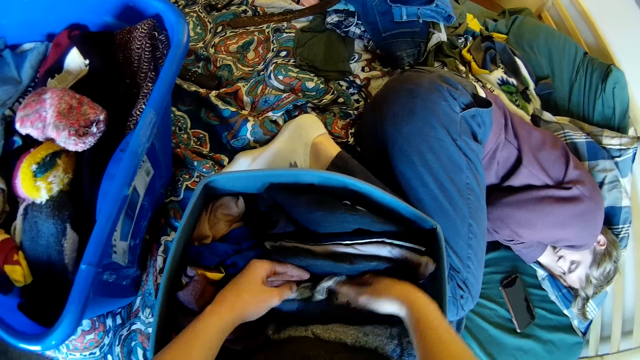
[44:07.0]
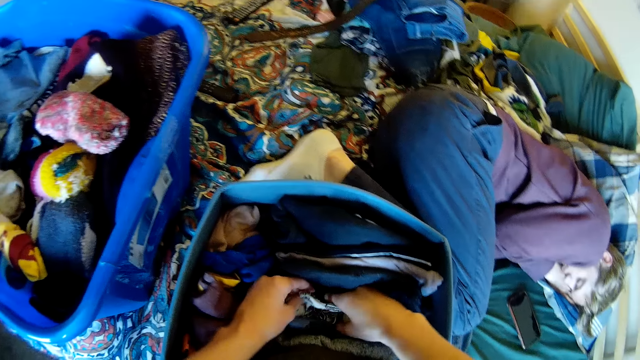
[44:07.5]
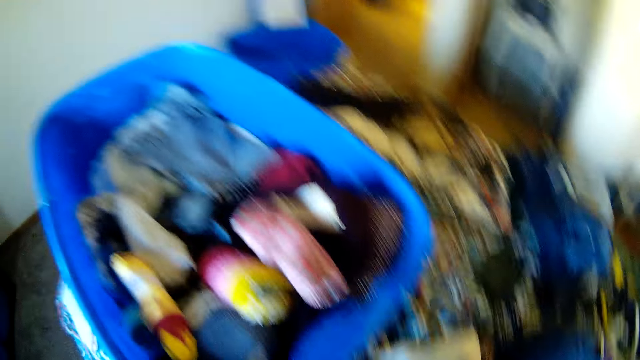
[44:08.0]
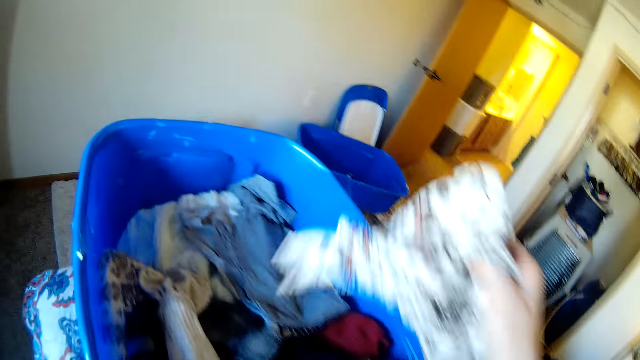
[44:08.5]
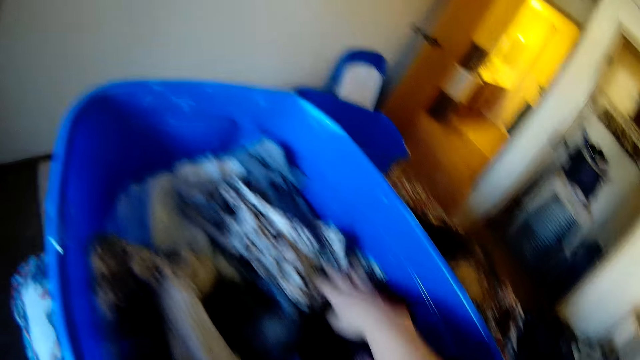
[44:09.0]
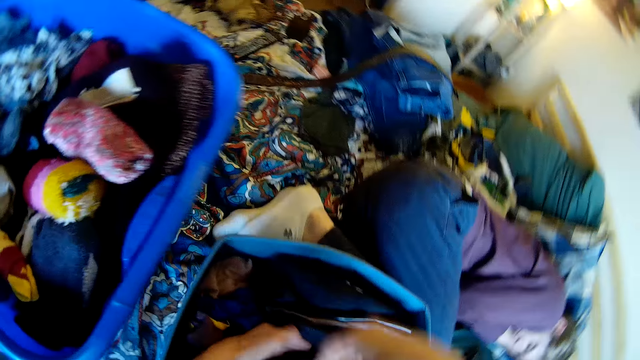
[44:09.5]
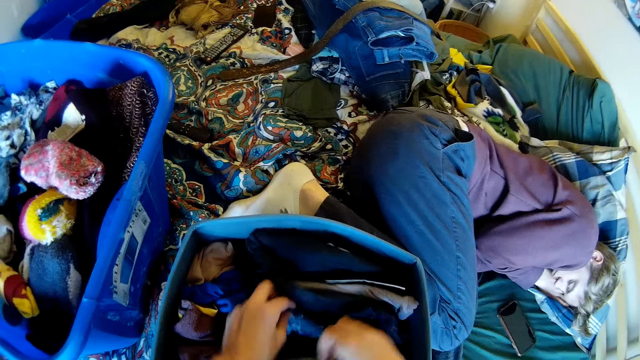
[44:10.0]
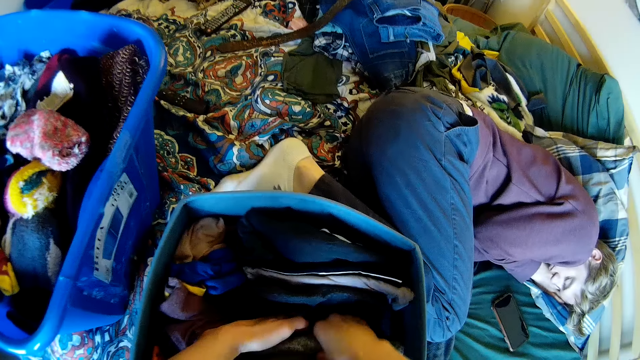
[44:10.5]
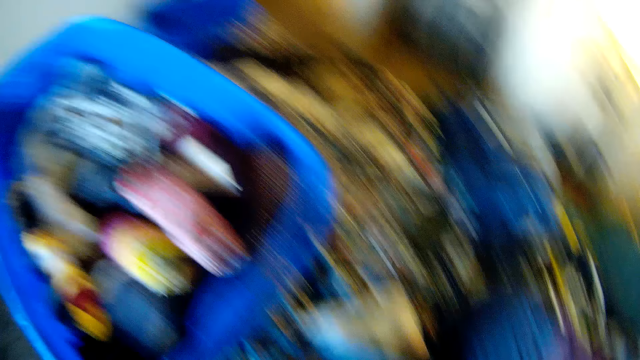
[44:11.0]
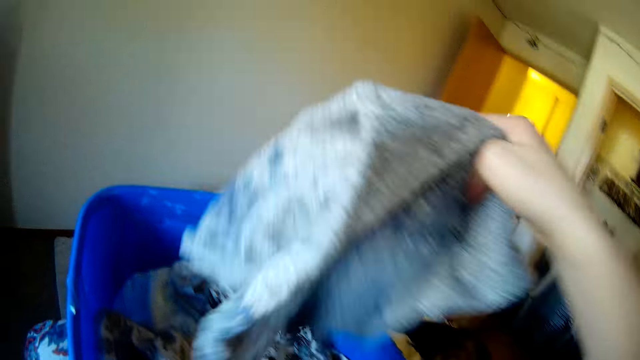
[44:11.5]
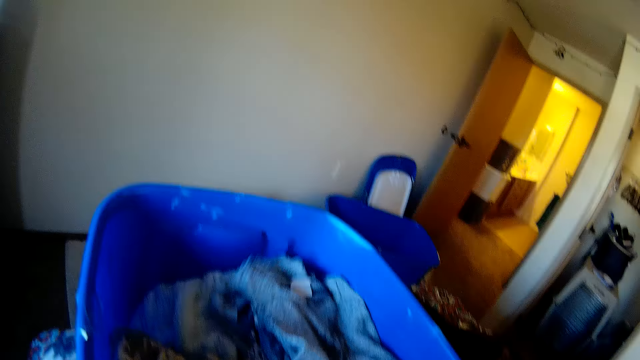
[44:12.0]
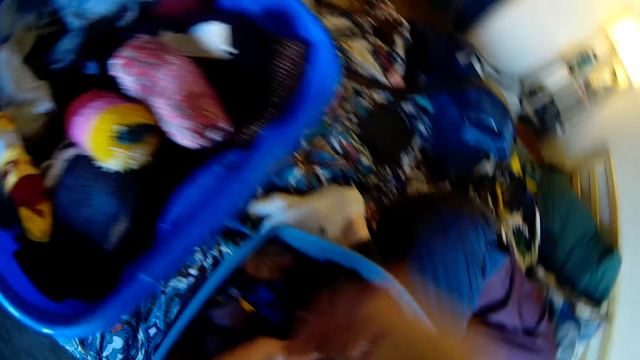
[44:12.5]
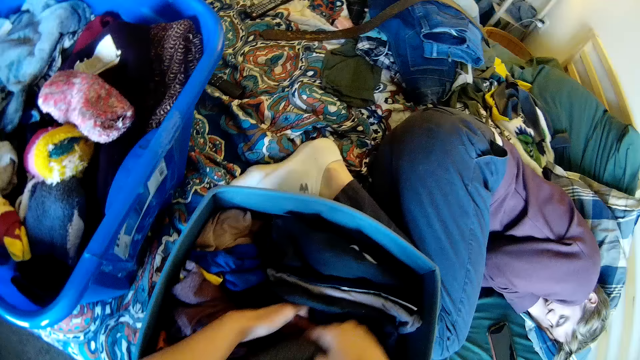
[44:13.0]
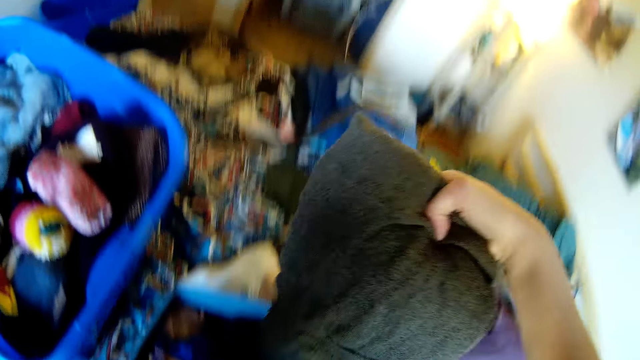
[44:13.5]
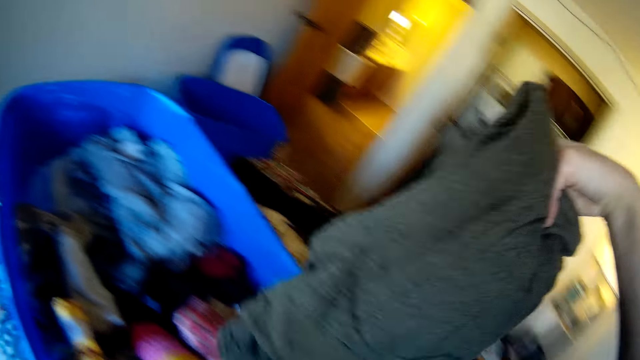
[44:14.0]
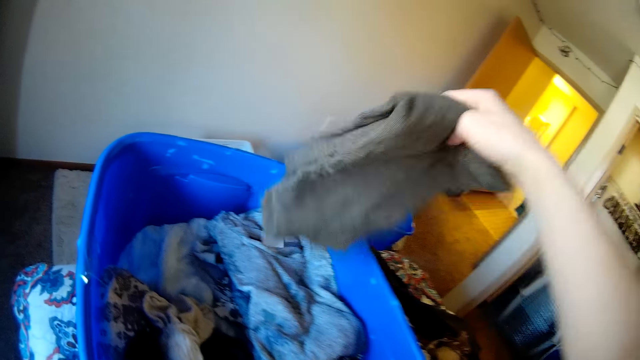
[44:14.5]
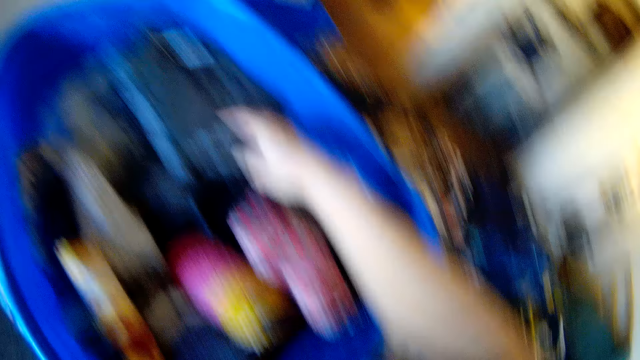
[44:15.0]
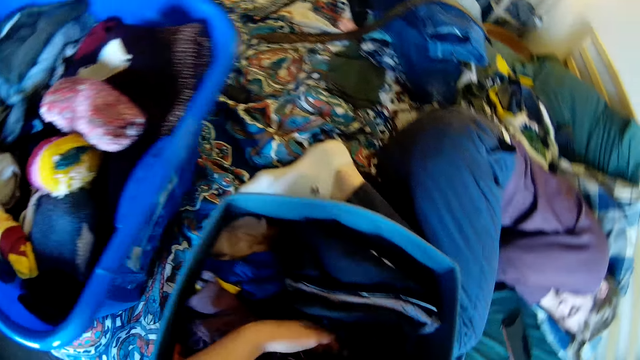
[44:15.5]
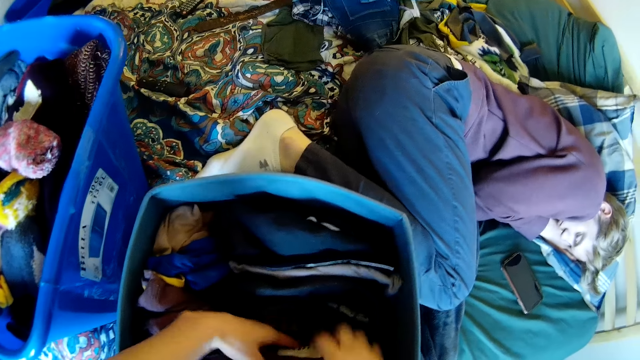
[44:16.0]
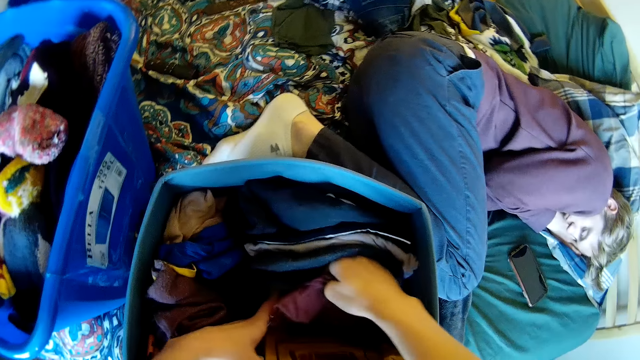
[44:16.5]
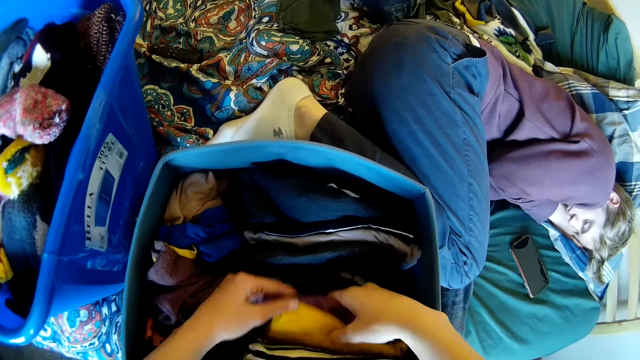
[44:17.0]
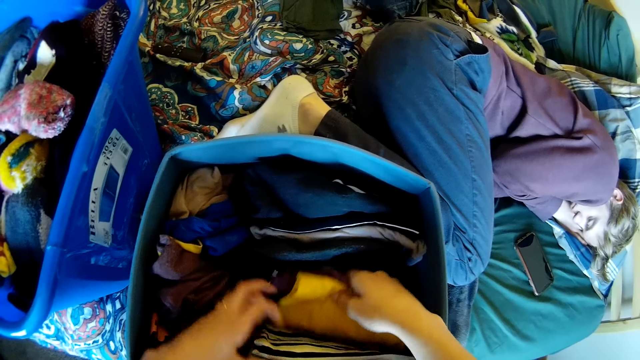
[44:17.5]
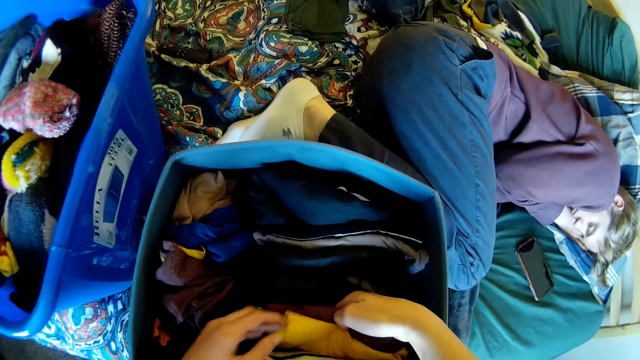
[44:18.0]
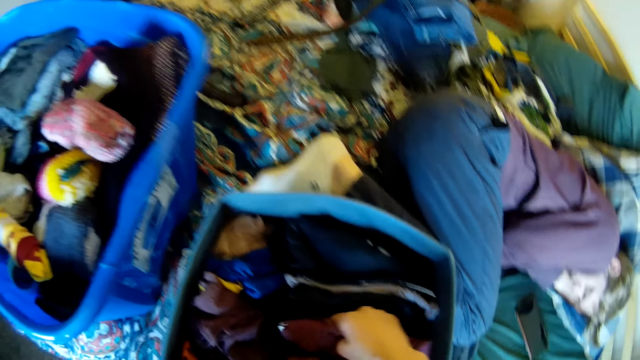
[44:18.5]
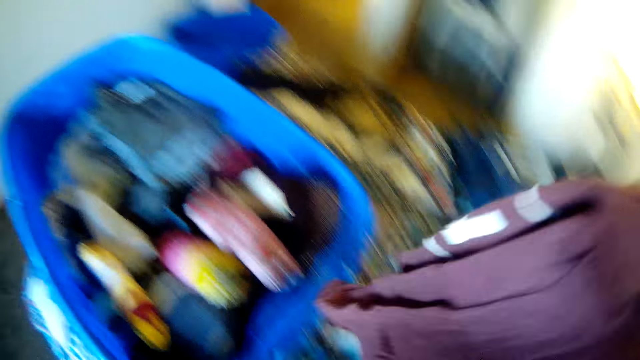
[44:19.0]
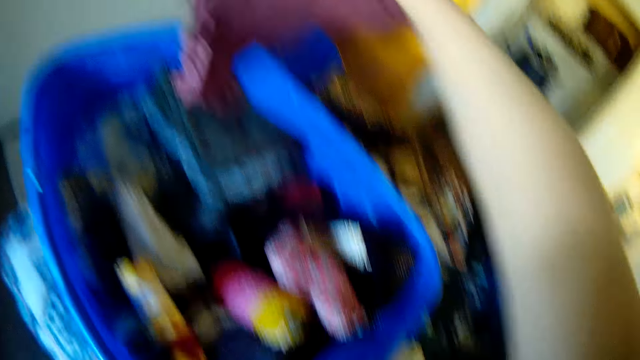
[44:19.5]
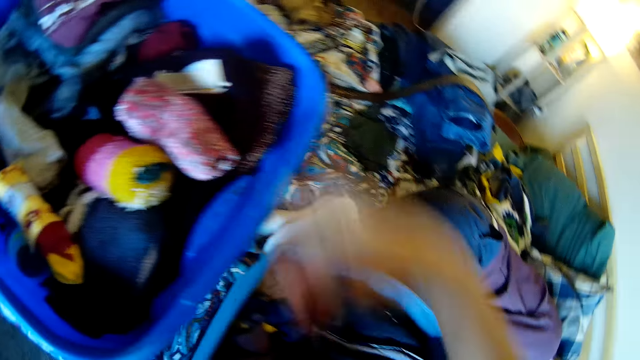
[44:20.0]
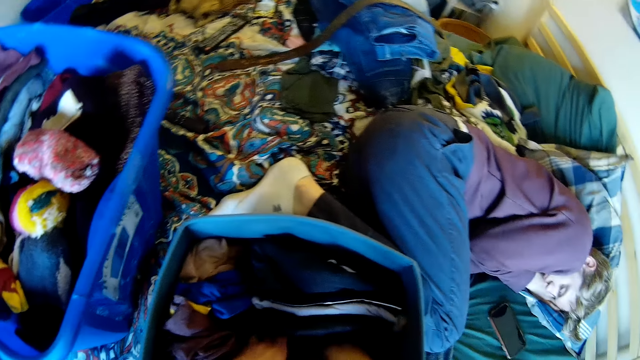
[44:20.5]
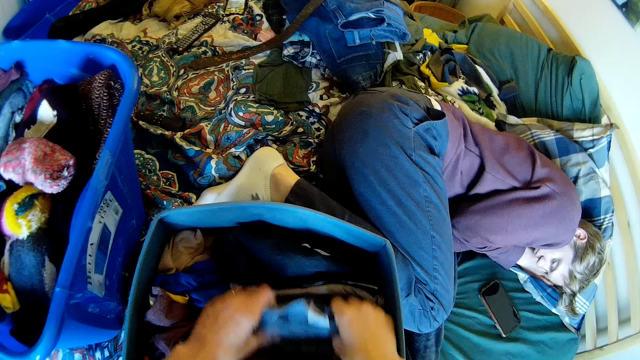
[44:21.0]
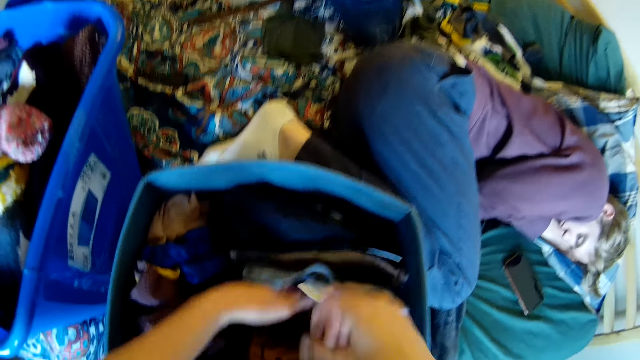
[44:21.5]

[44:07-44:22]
The camera wearer looks at the clothes. They pick up a cloth. They put the cloth in the plastic bin. They look at the clothes. They pick up a cloth. They put the cloth in the plastic bin. They pick up a cloth. They put the cloth in the plastic bin. They pick up a cloth. They look at the clothes. They put the cloth in the plastic bin.

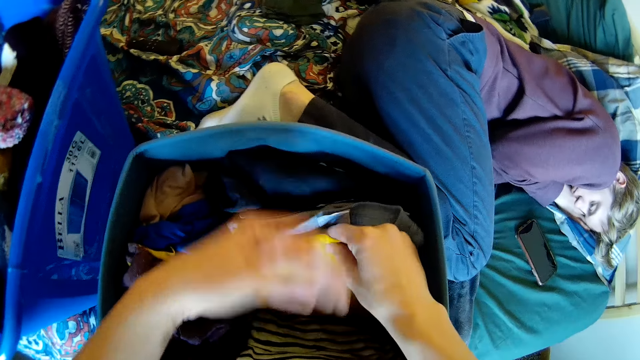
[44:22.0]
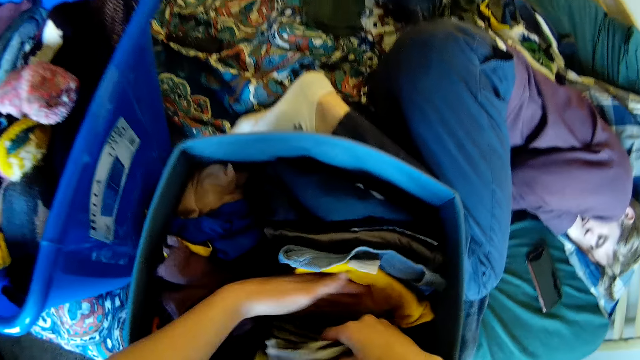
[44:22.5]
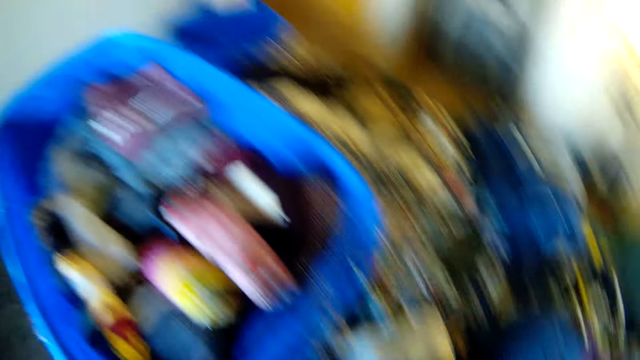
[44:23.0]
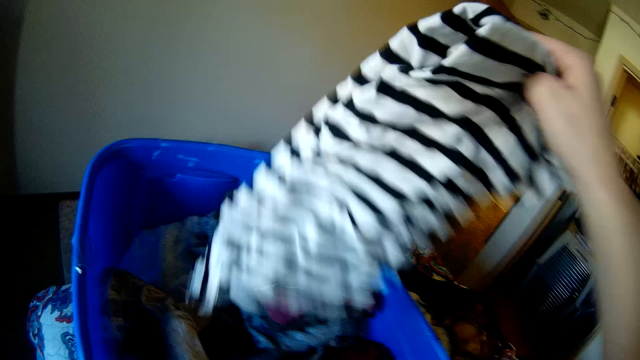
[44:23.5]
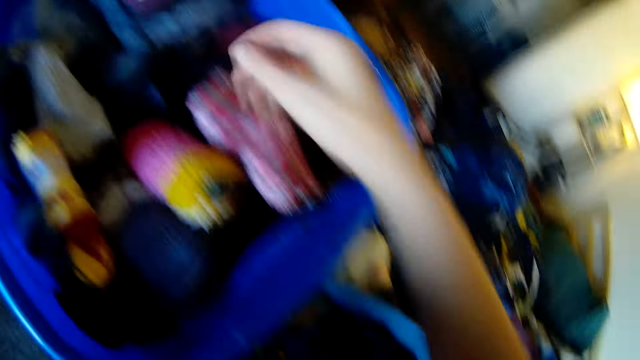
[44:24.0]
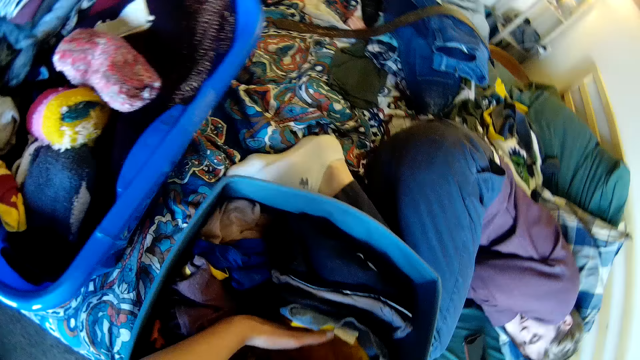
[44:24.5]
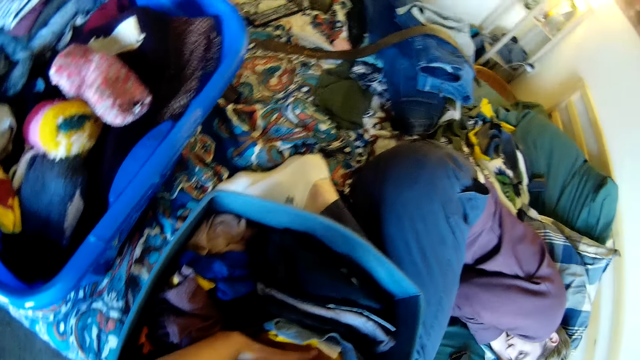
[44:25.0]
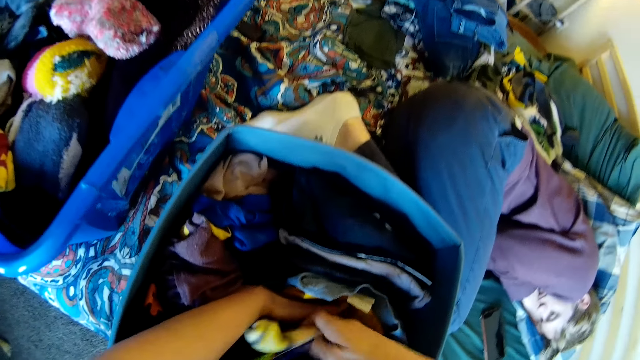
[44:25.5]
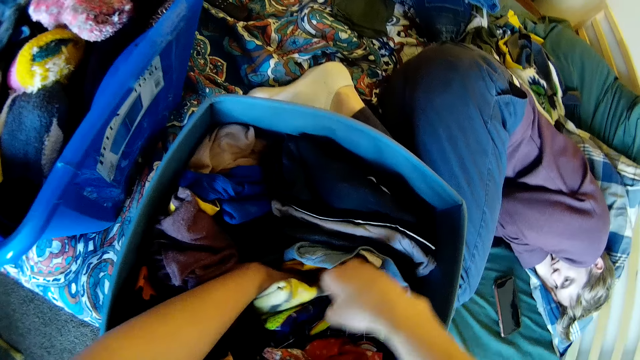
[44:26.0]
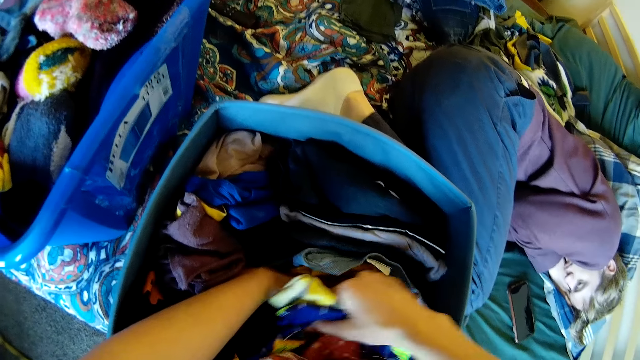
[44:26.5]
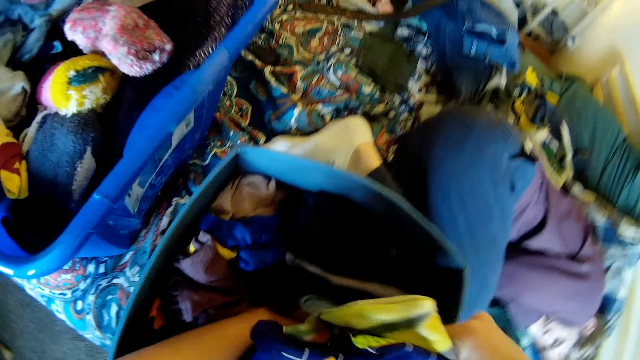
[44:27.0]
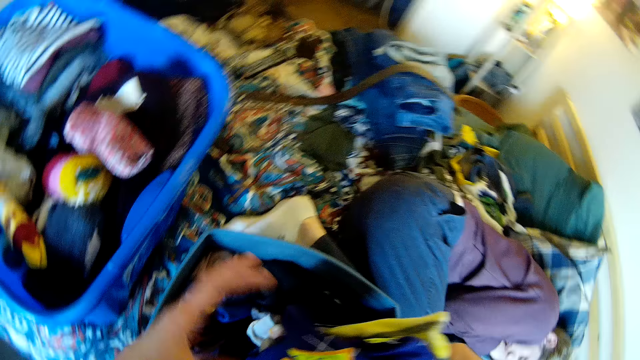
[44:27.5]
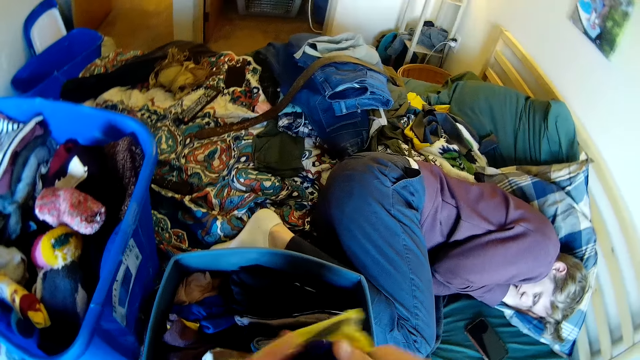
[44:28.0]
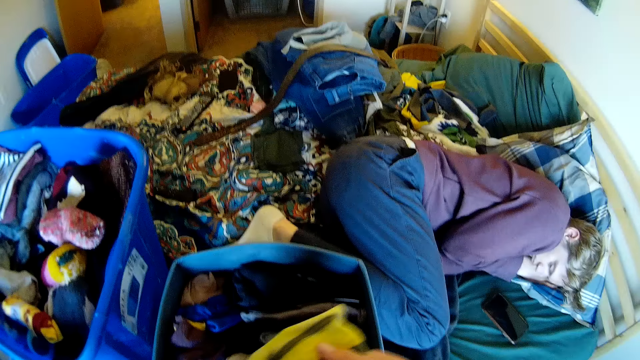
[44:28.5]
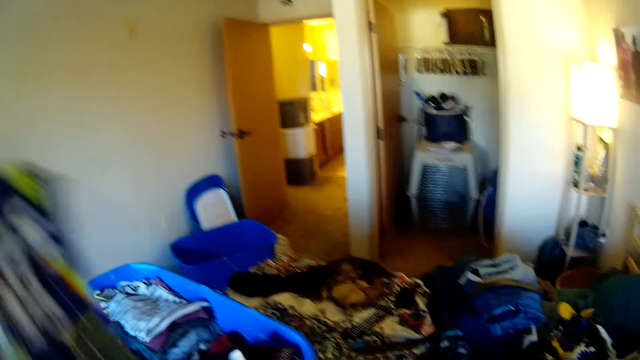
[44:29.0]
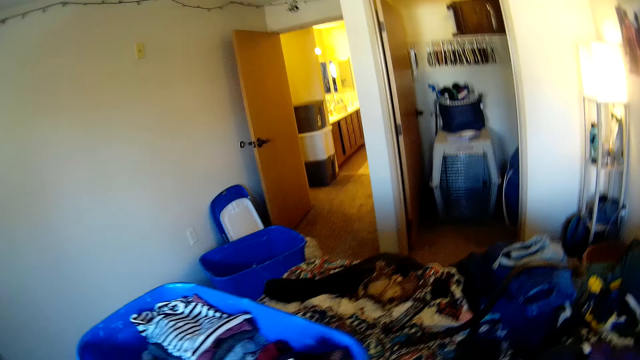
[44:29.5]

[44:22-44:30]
The camera wearer looks at the clothes. They pick up a cloth. They put the cloth in the plastic bin. They pick up a cloth.
